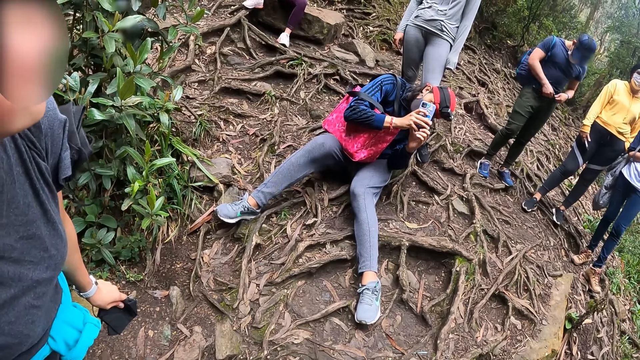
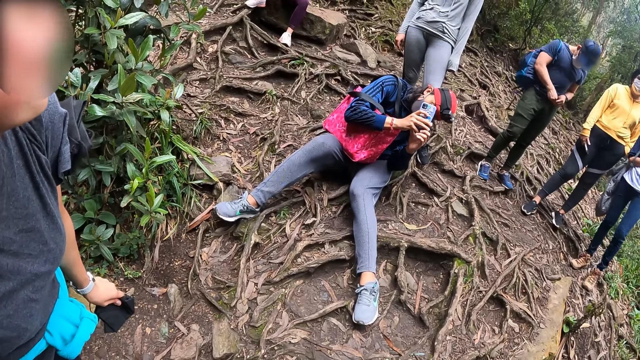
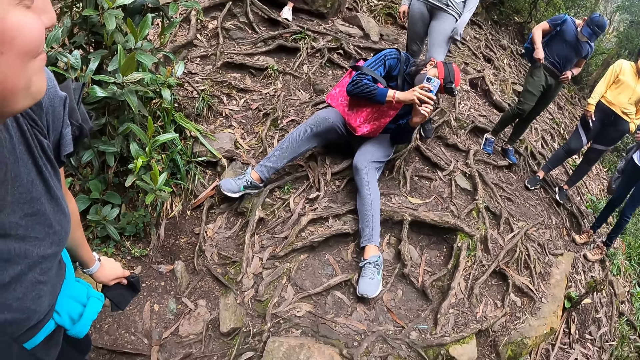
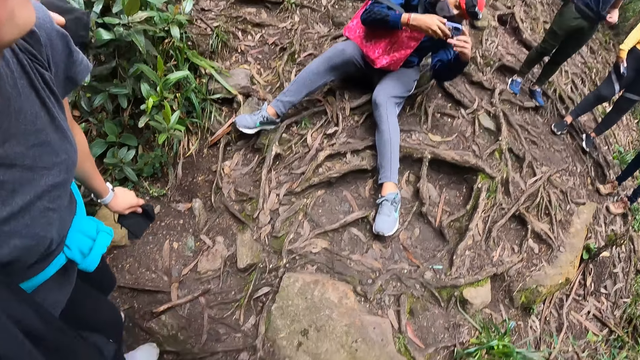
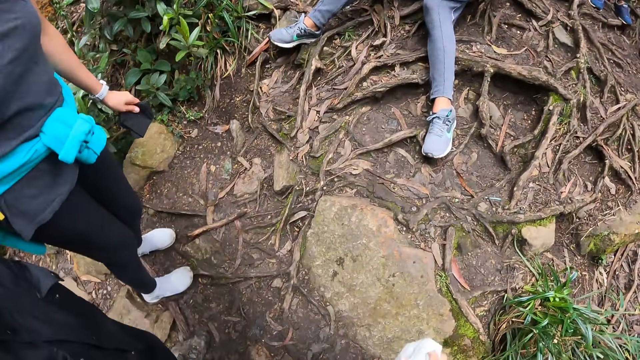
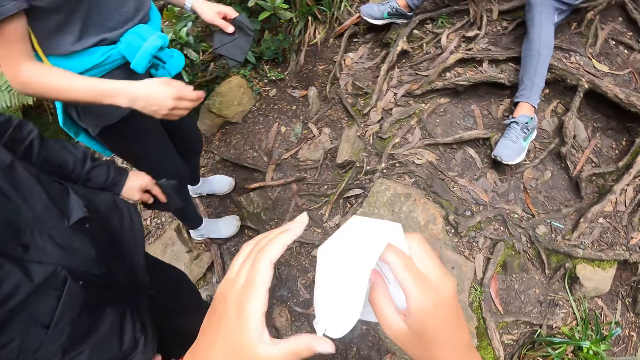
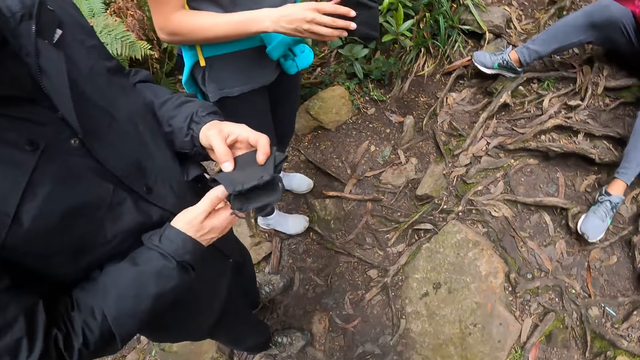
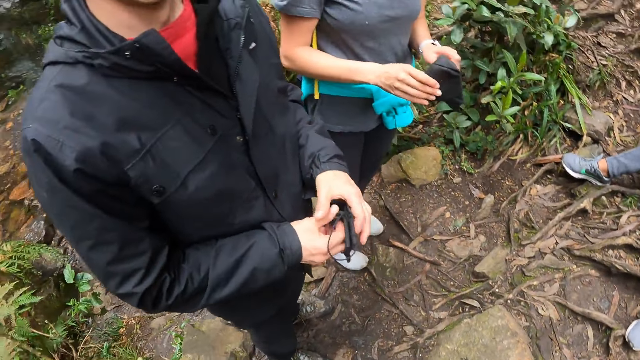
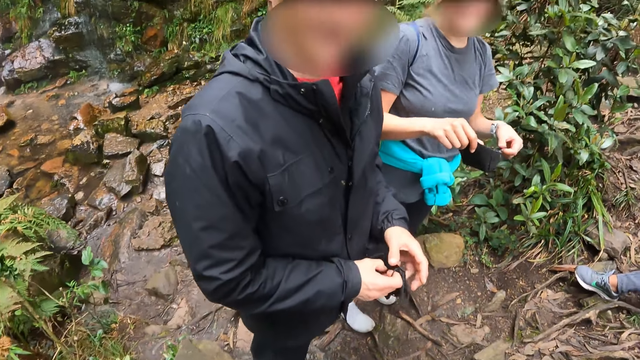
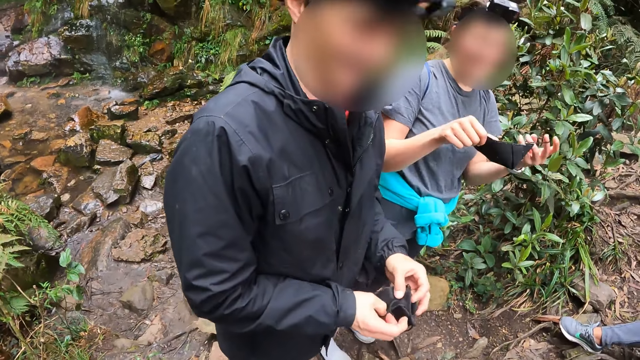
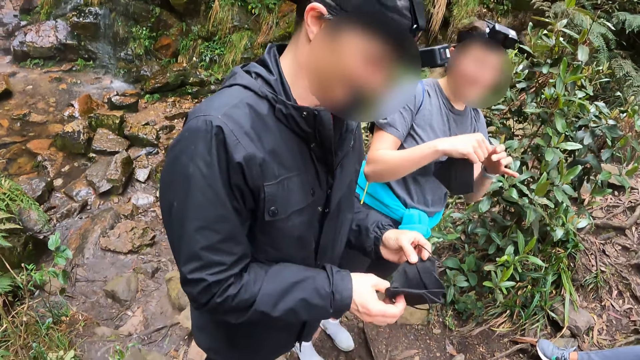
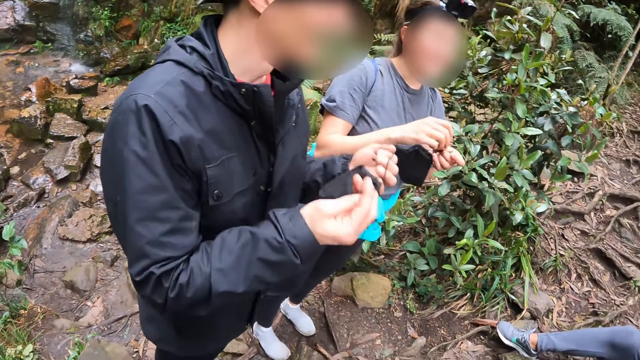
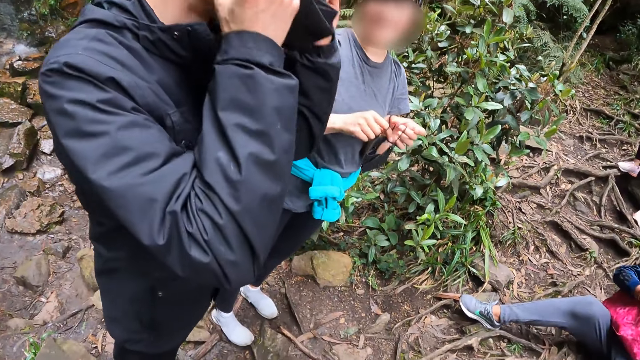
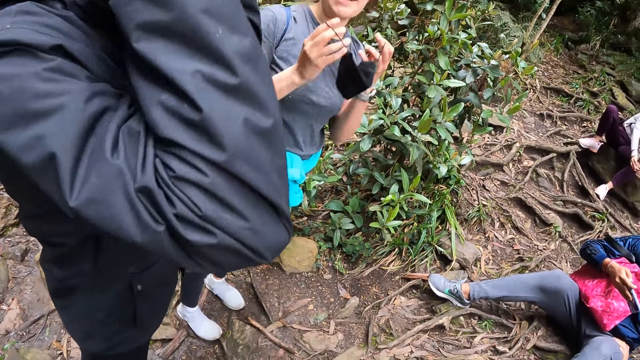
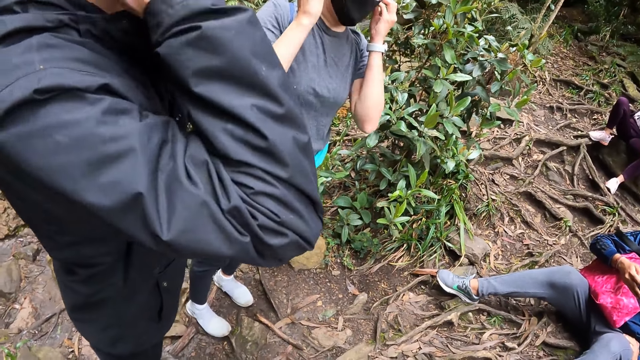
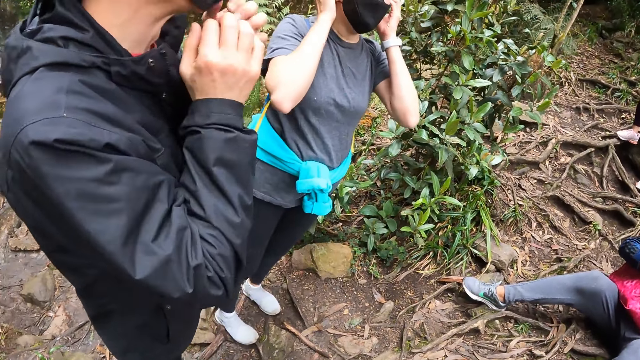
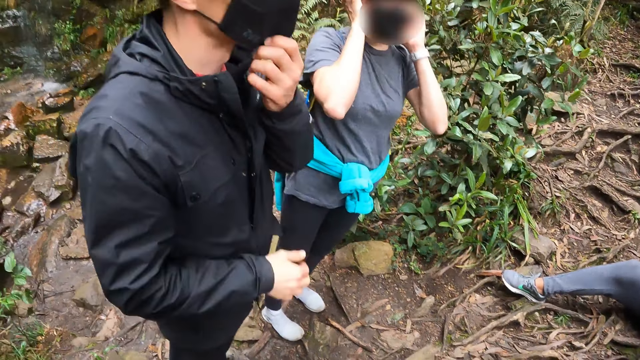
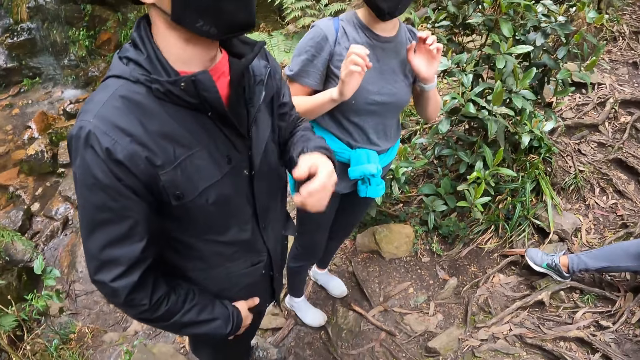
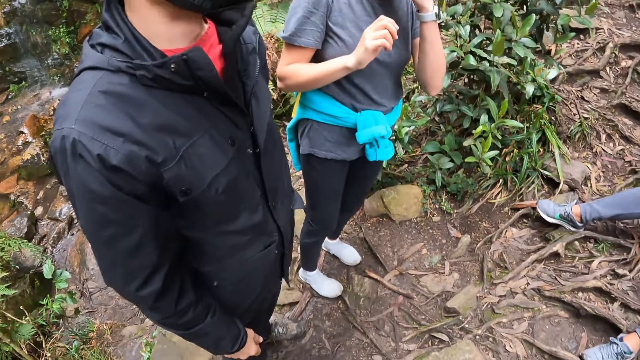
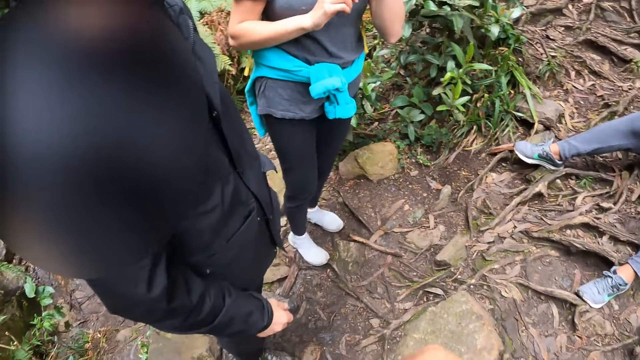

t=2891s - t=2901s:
The camera wearer holds a nose mask in her right hand. She holds the nose mask in both hands. The woman holds a nose mask in both hands. The camera wearer wears the nose mask on her mouth with both hands. A man holds a nose mask in both hands. The man wears the nose mask on his mouth with both hands. The woman wears the nose mask on her mouth with both hands.

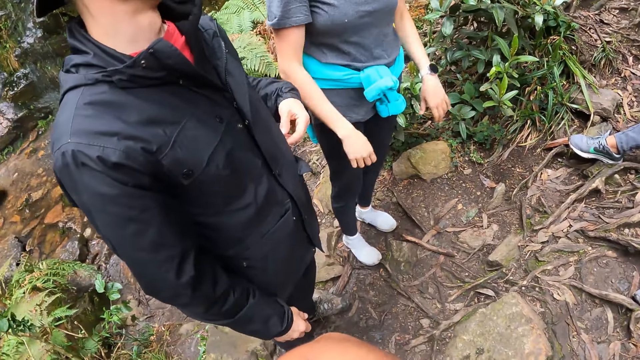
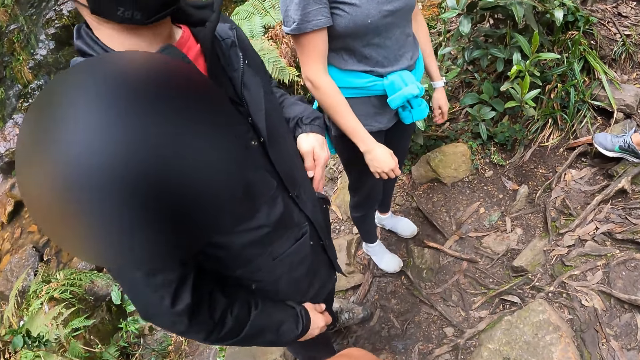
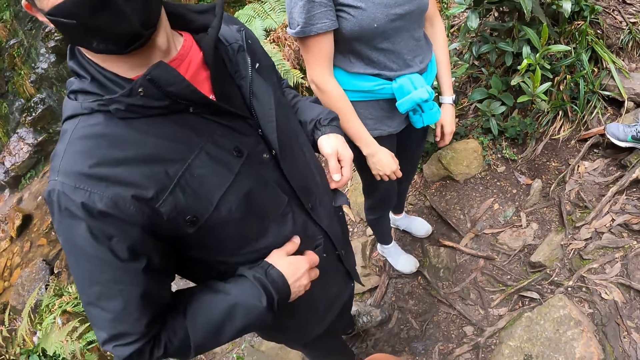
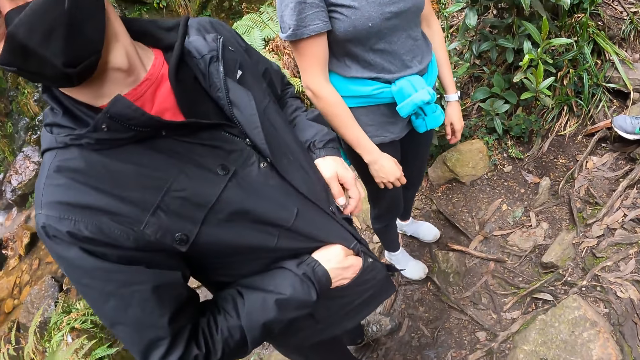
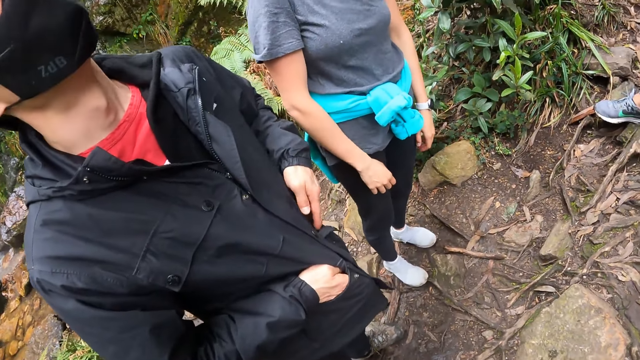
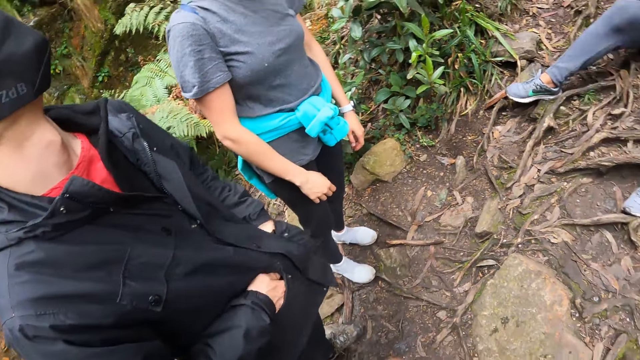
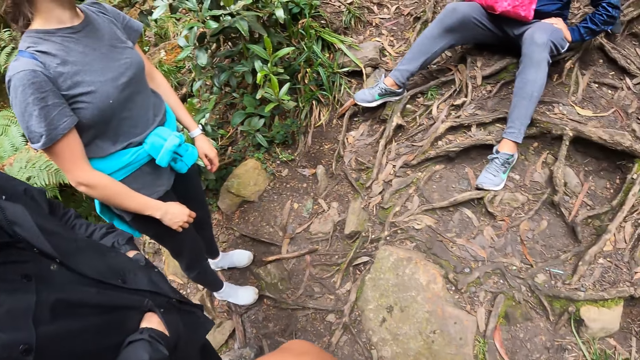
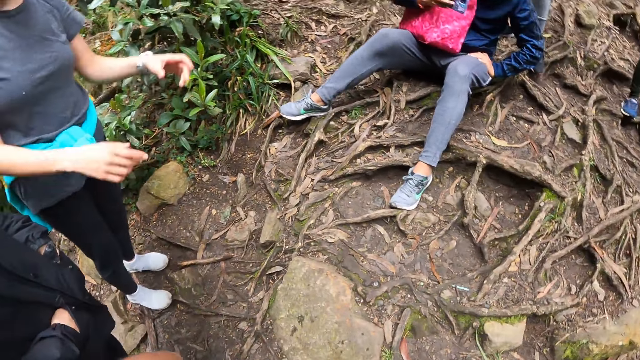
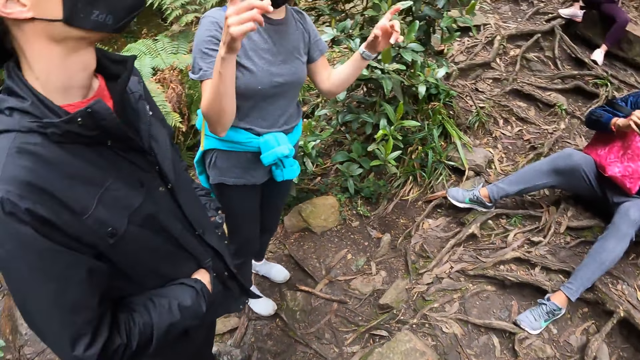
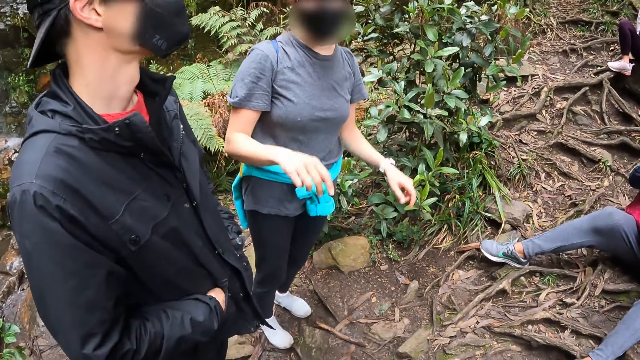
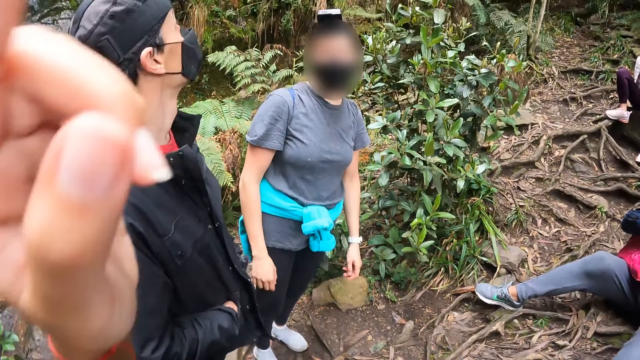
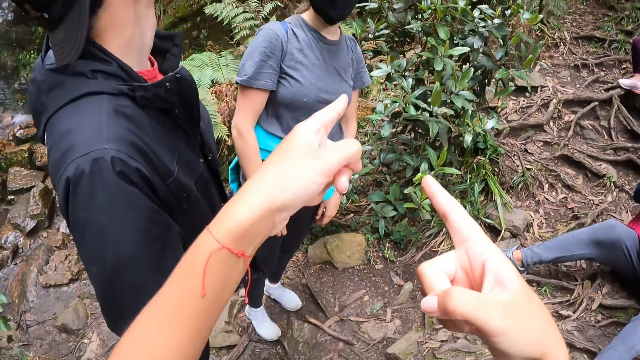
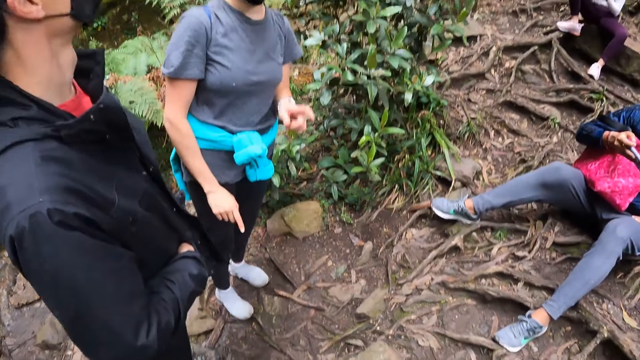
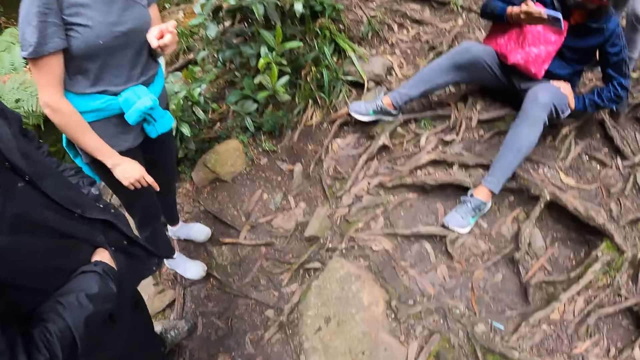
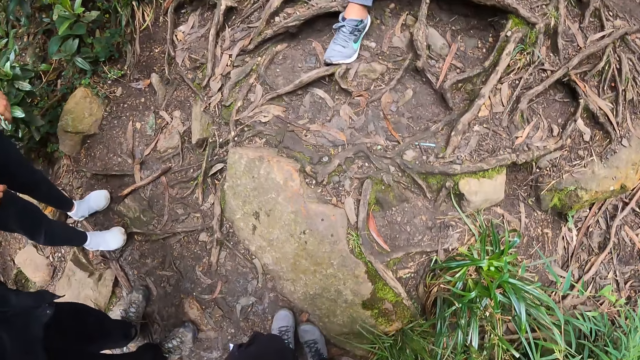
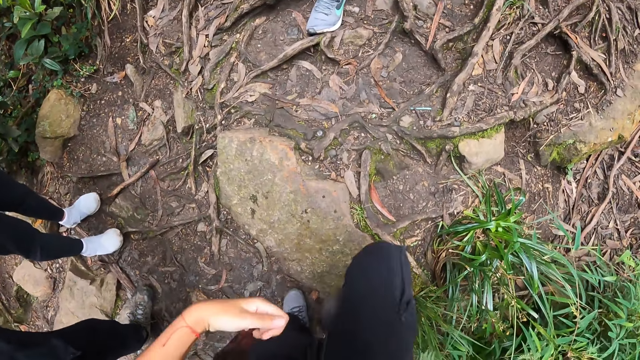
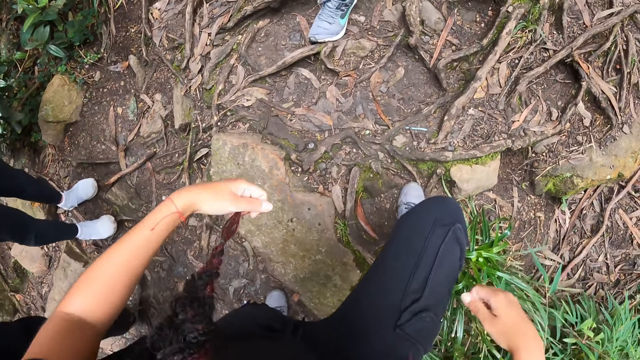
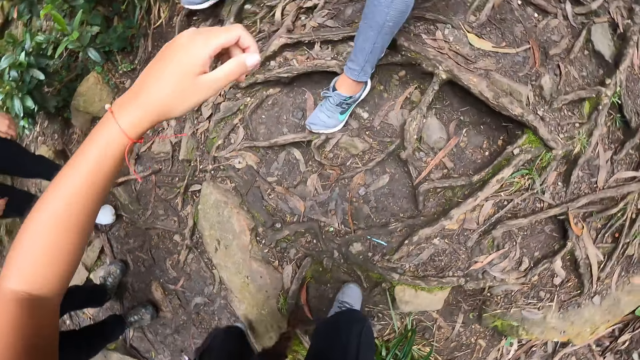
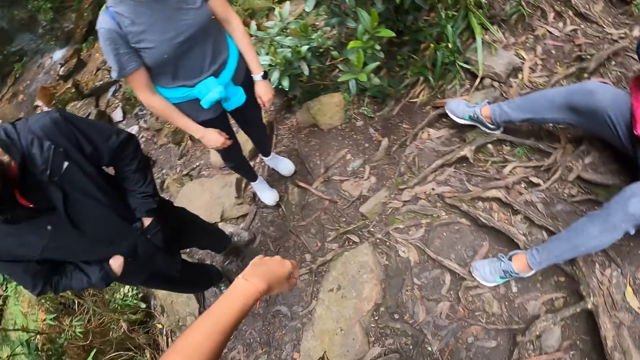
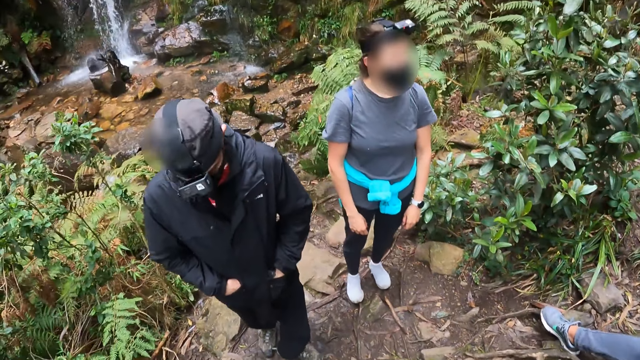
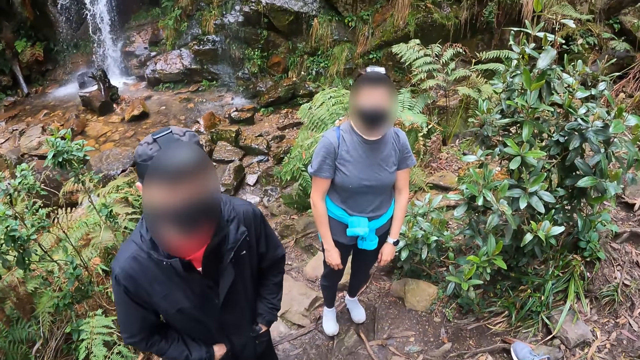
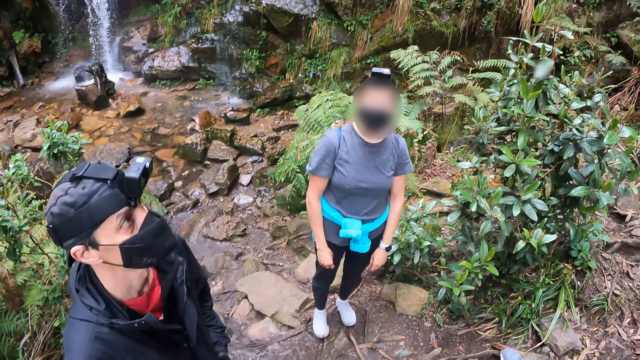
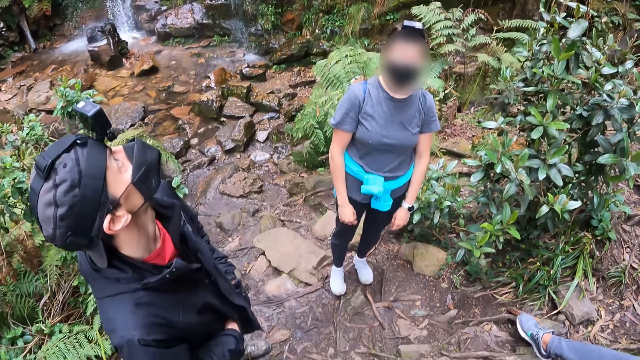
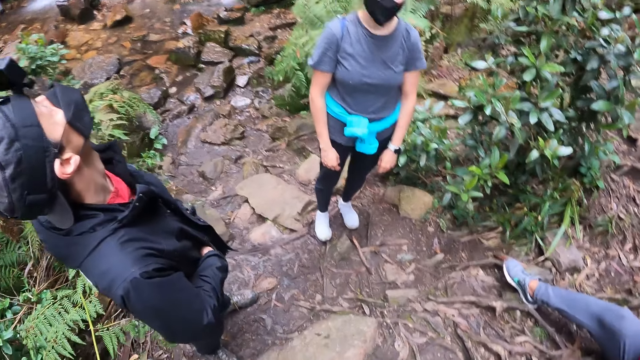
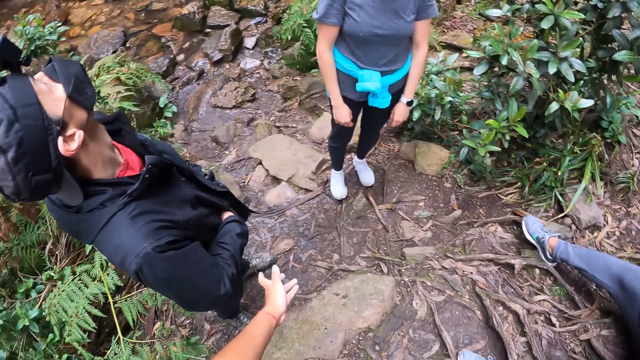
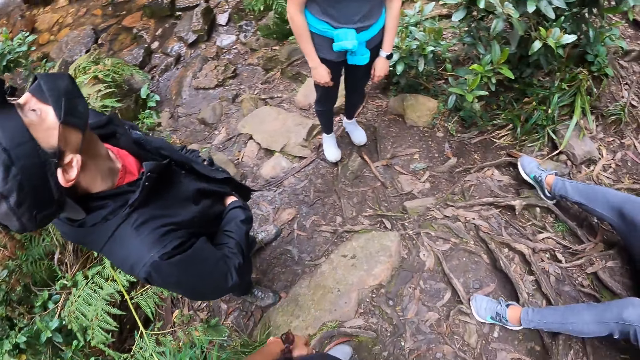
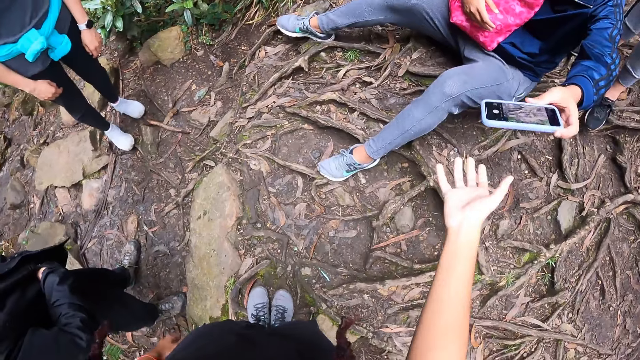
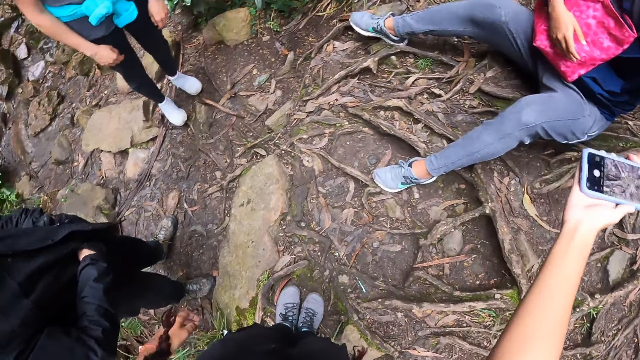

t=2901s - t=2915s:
The man puts both hands inside his pocket. The woman gestures with her hands. The camera wearer points both hands at herself. She looks down. The man raises his head and looks back. The camera wearer gestures with her left hand. She collects the phone from the other man.
